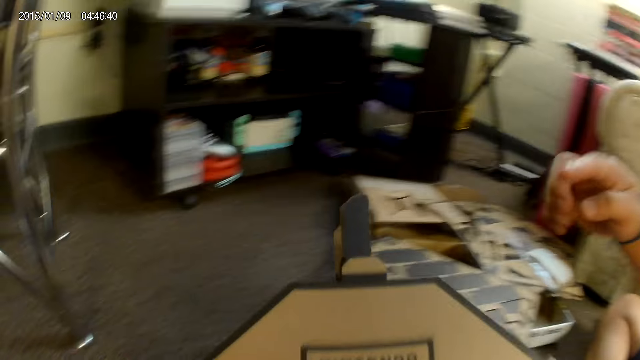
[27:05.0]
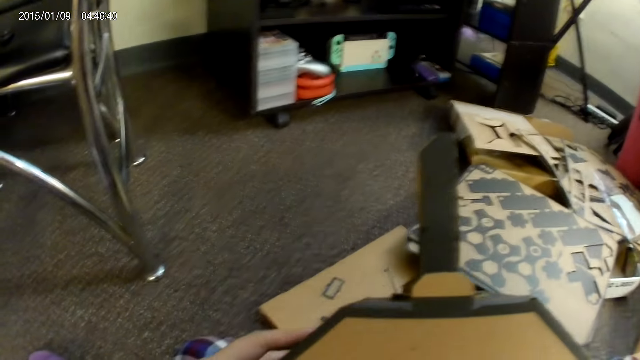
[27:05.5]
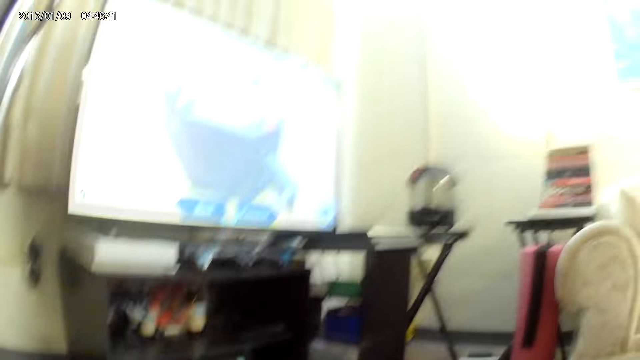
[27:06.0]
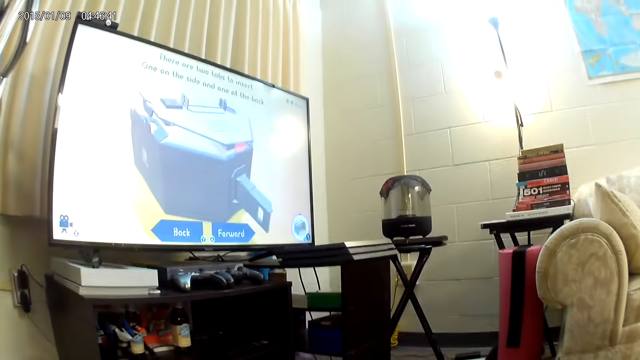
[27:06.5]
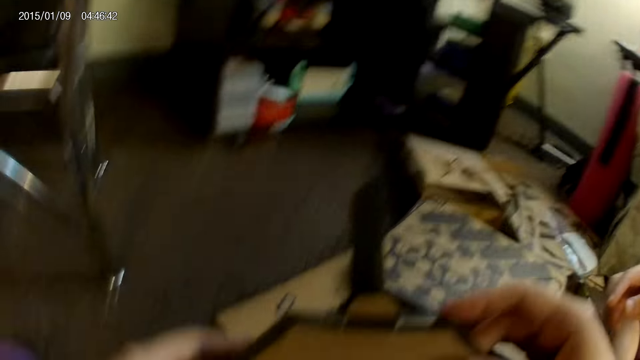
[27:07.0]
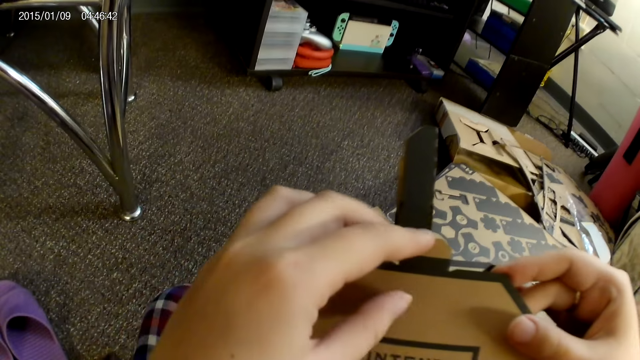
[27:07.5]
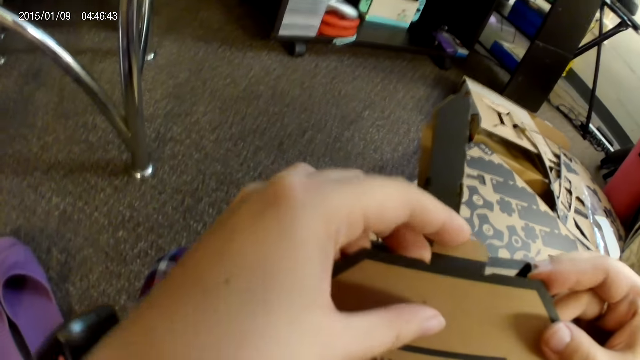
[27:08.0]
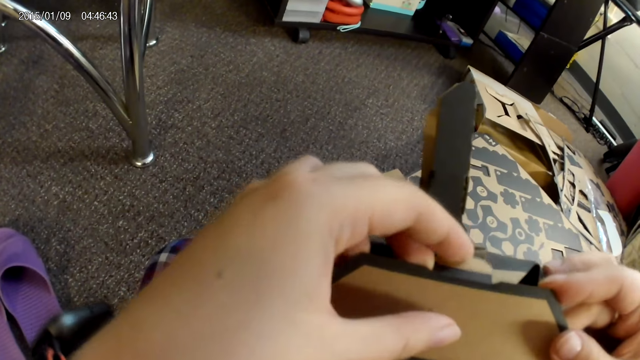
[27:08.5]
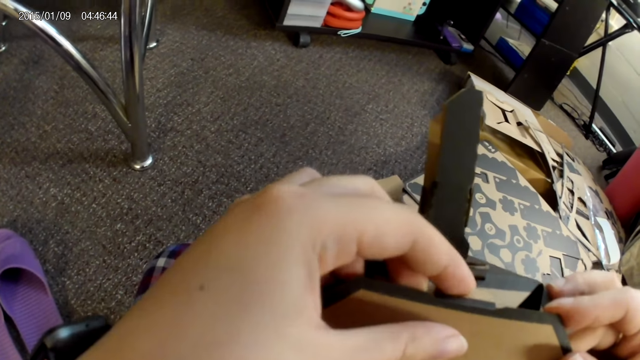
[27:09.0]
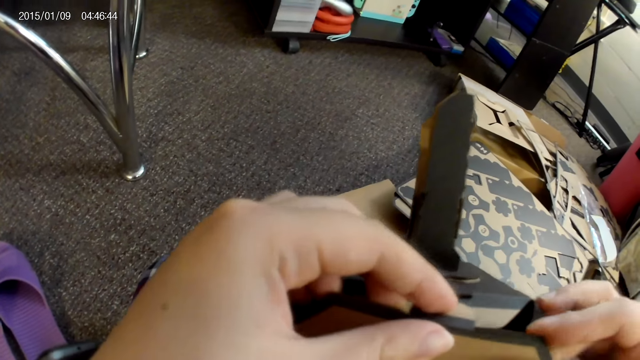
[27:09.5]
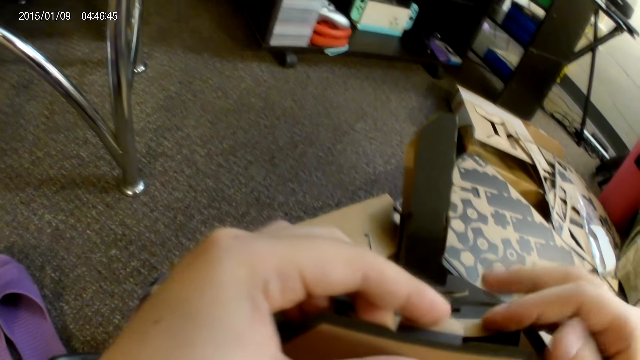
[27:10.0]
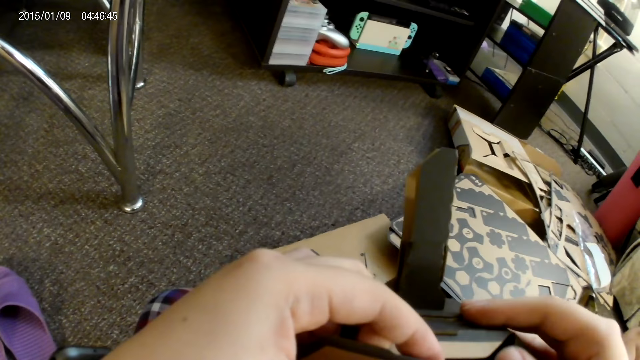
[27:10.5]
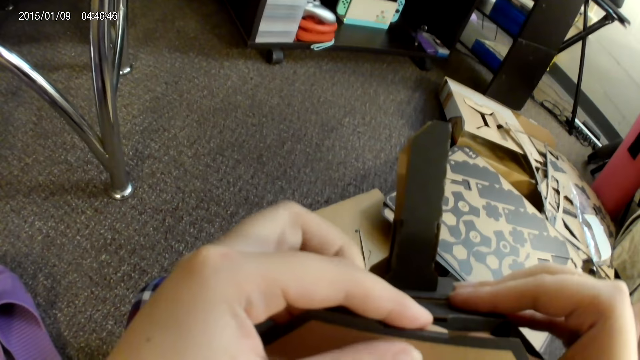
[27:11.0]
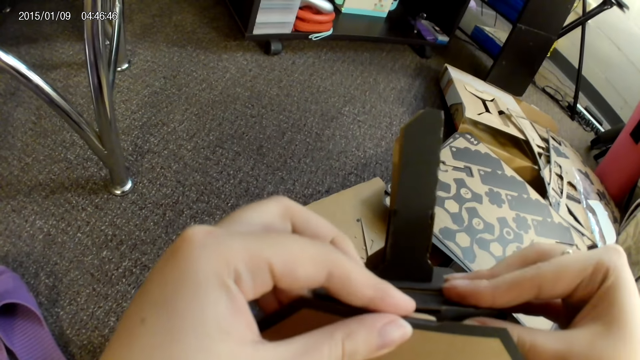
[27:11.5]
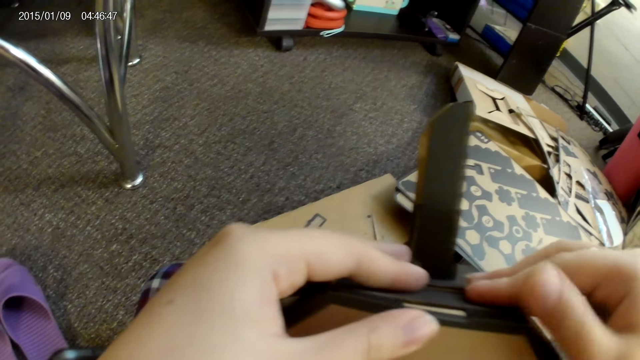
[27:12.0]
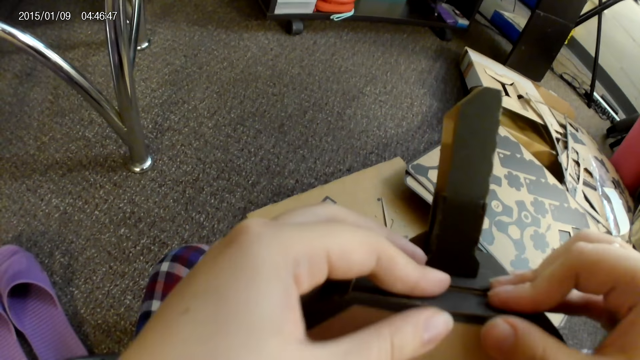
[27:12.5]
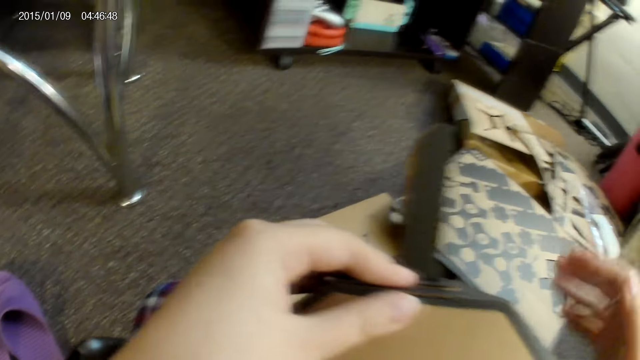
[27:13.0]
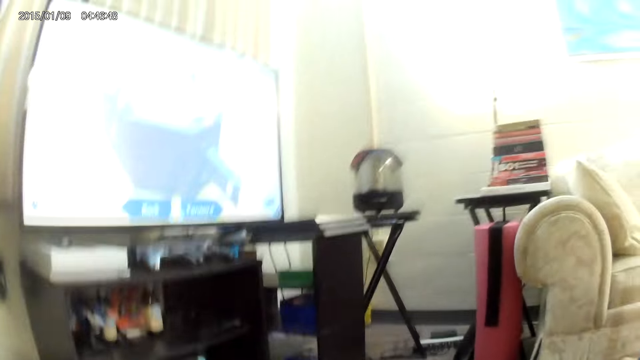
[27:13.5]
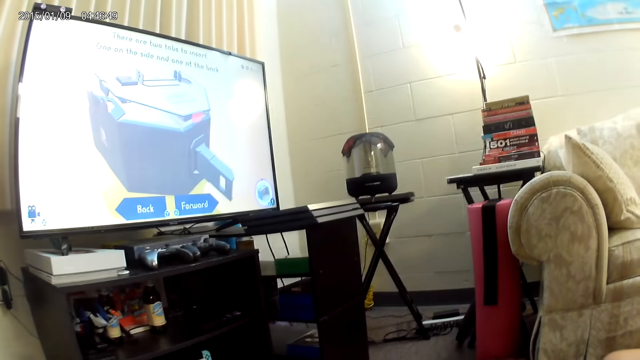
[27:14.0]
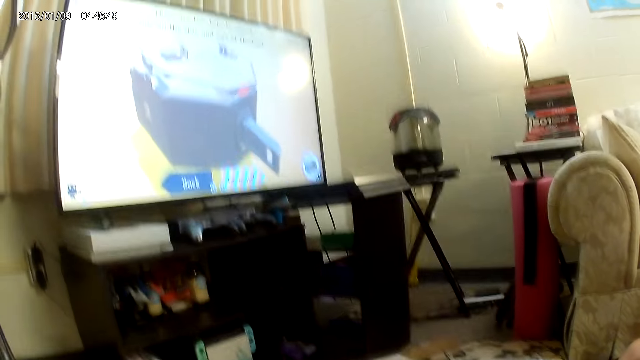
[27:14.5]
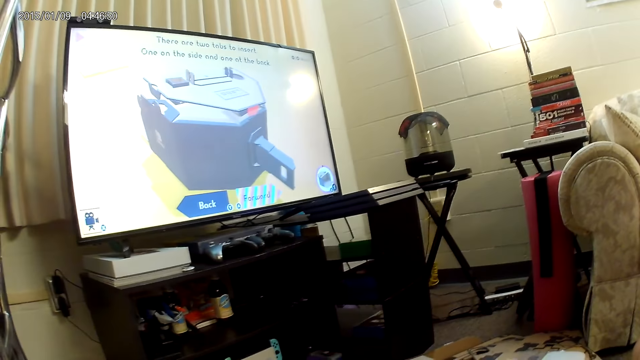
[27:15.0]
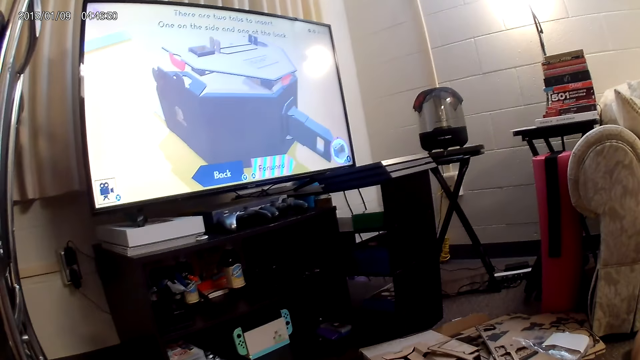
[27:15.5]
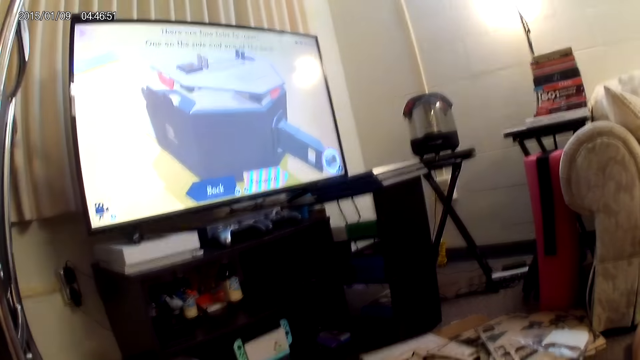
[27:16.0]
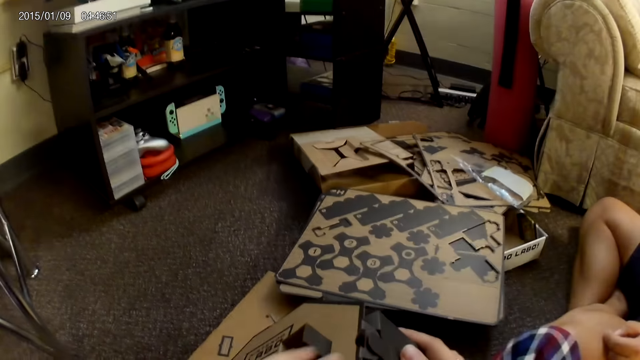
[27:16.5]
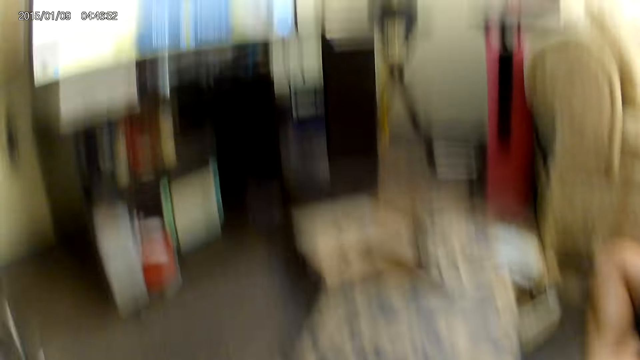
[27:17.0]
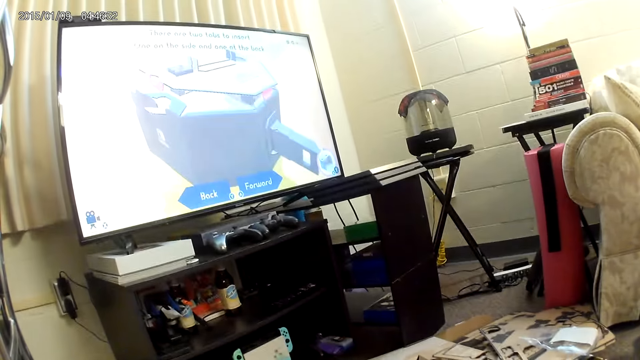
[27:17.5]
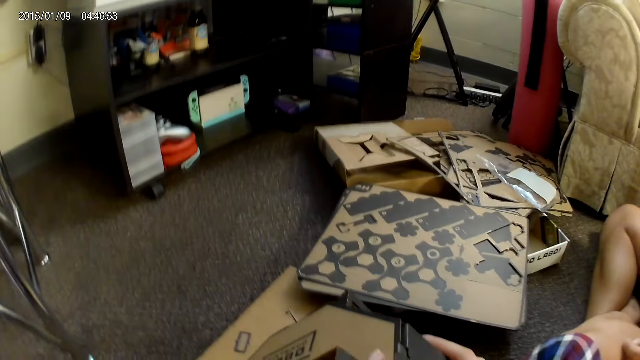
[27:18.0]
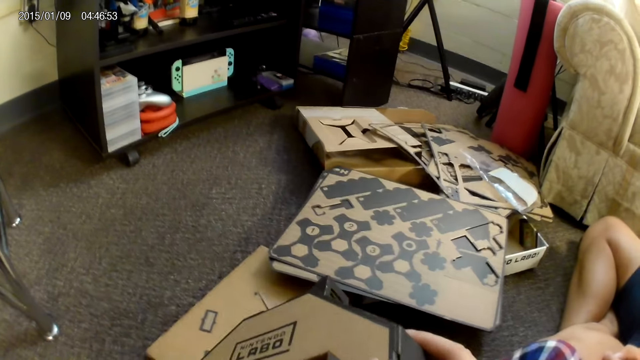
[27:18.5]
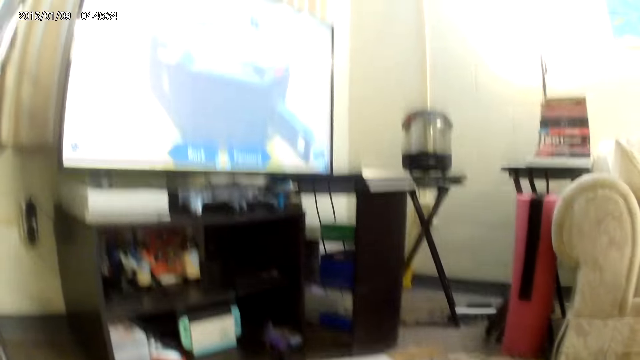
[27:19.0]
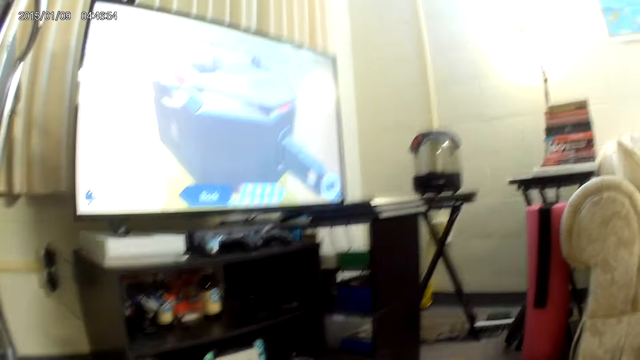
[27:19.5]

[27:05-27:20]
The camera wearer looks at the television. She adjusts the cardboard with her left hand. She adjusts the cardboard with both hands. She looks at the television. She assembles the cardboard construction game with both hands.

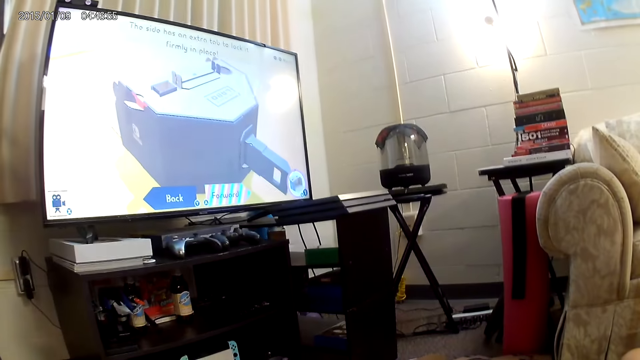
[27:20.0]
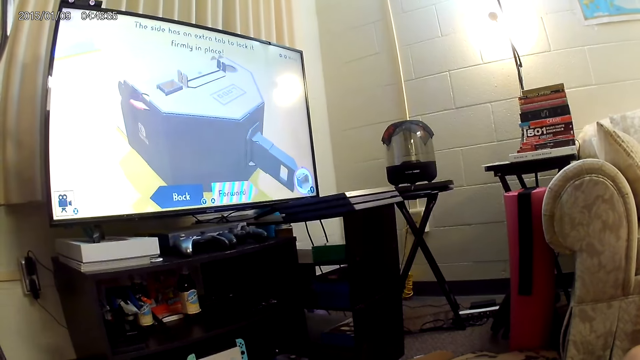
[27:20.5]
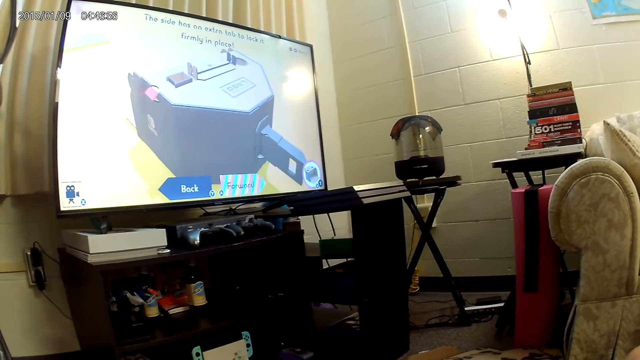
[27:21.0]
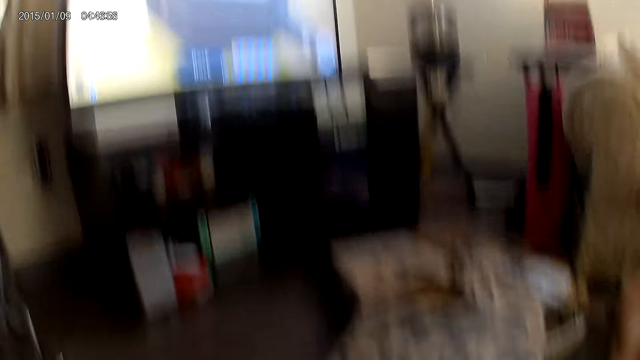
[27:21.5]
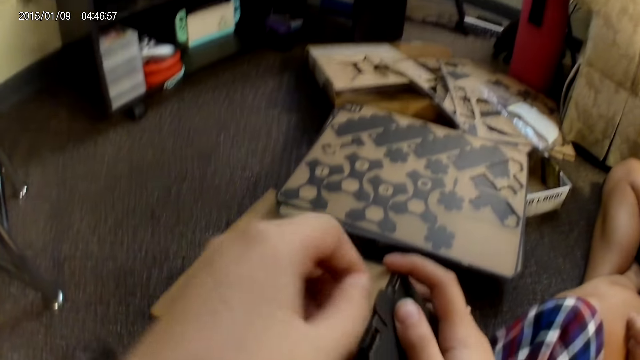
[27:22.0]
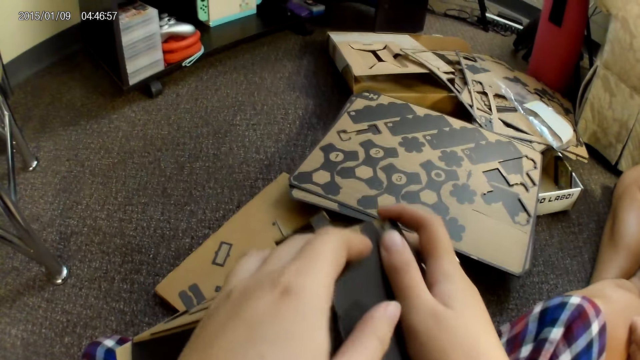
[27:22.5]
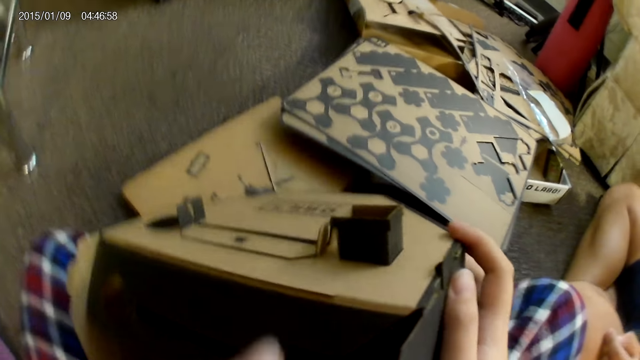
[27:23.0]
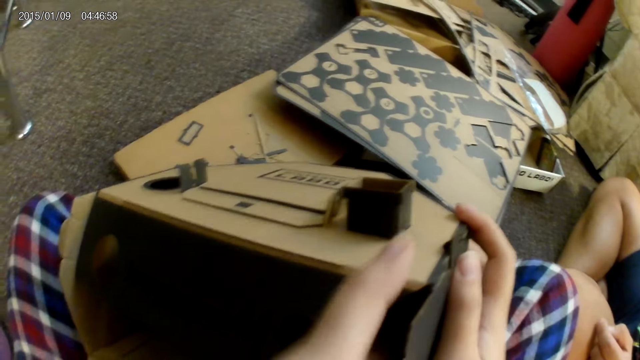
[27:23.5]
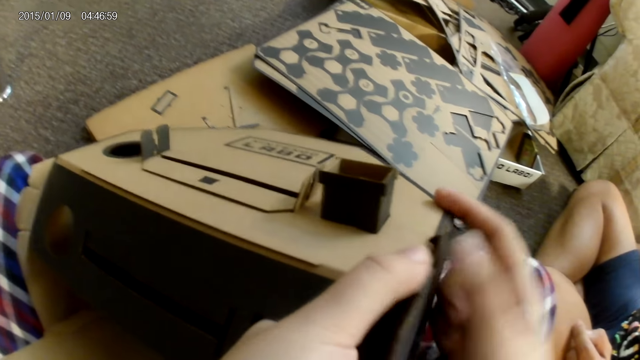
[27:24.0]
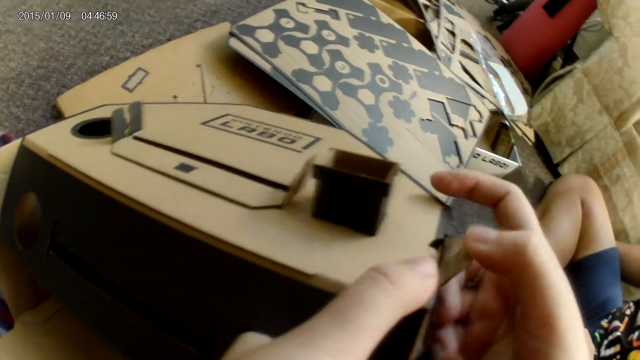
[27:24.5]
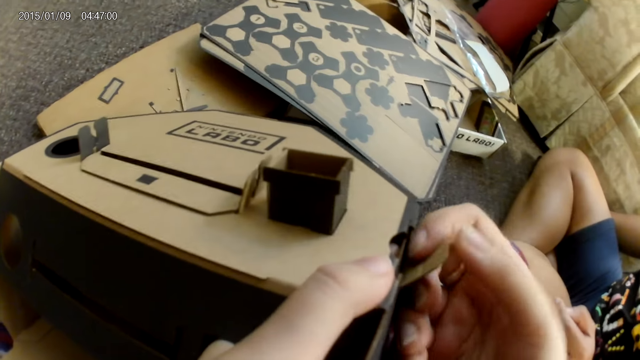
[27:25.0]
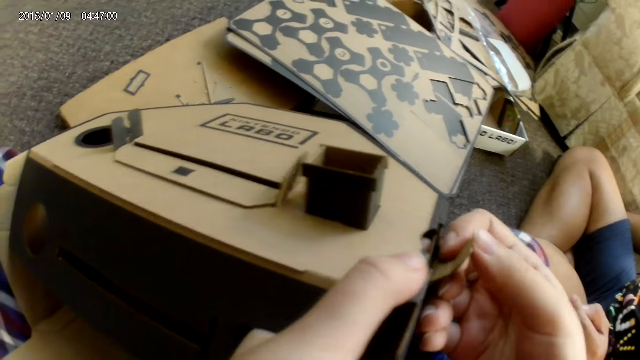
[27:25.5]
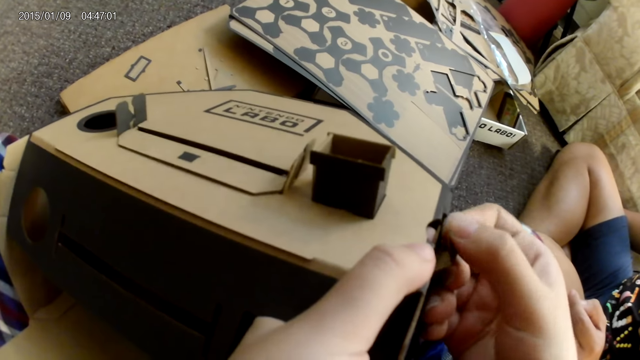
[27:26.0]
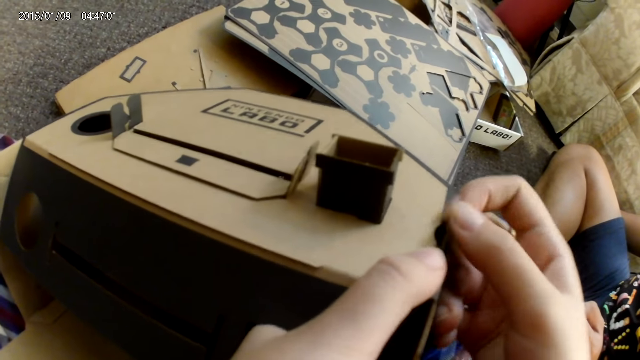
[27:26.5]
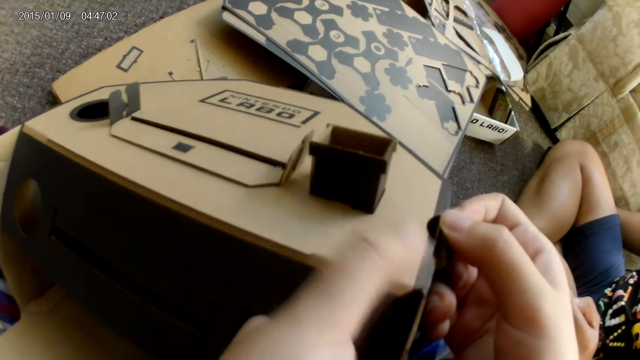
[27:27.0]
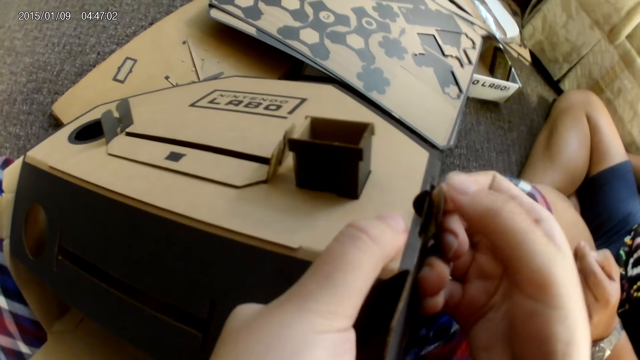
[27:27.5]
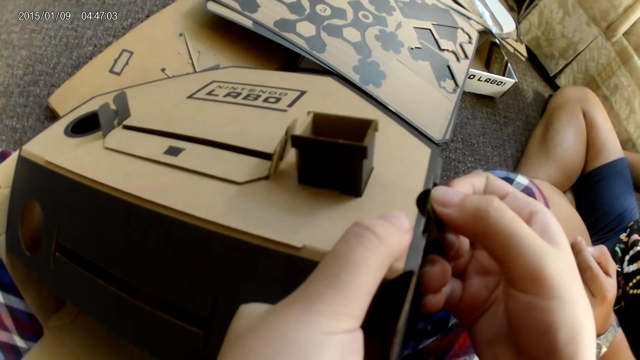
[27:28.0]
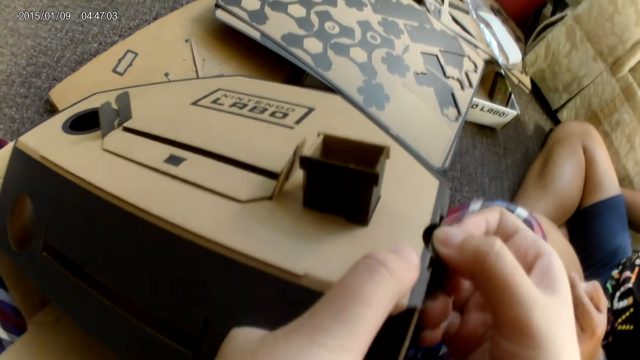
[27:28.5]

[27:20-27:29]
The camera wearer raises the cardboard with both hands. She taps on the cardboard with her right hand. She assembles the cardboard construction game with both hands.
